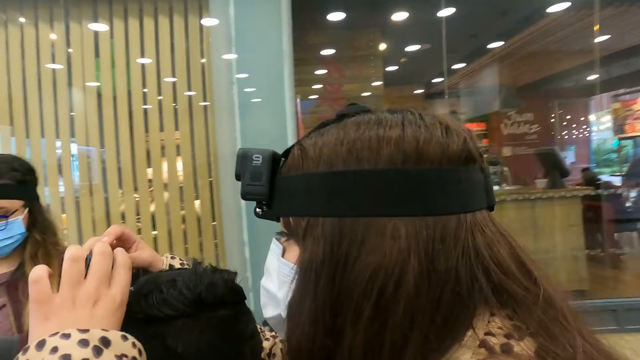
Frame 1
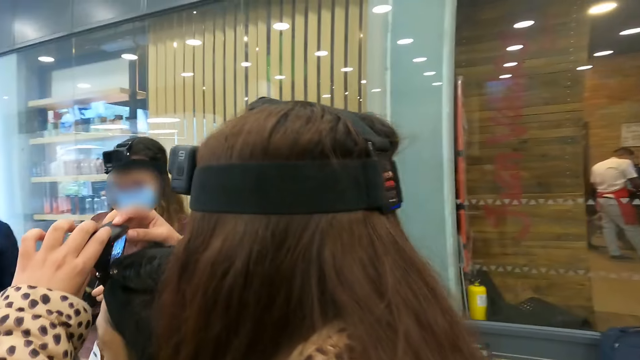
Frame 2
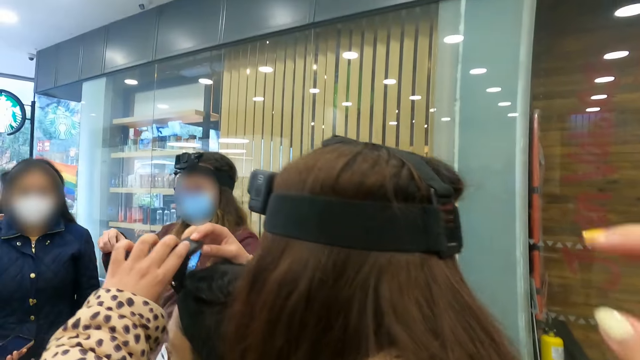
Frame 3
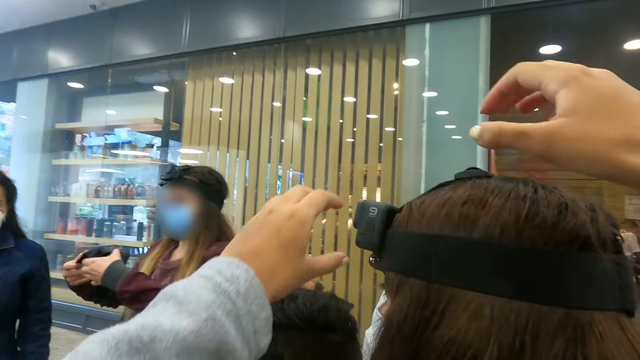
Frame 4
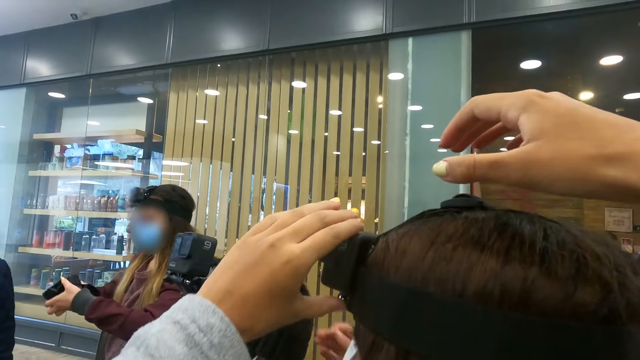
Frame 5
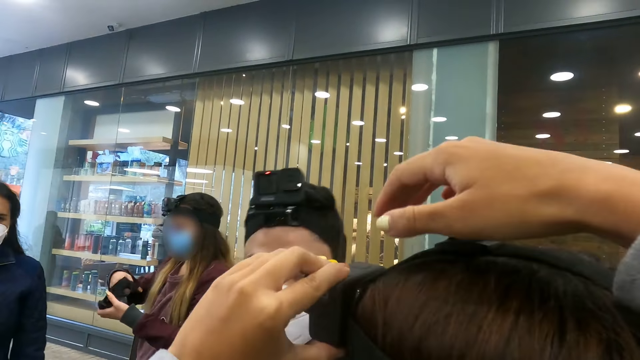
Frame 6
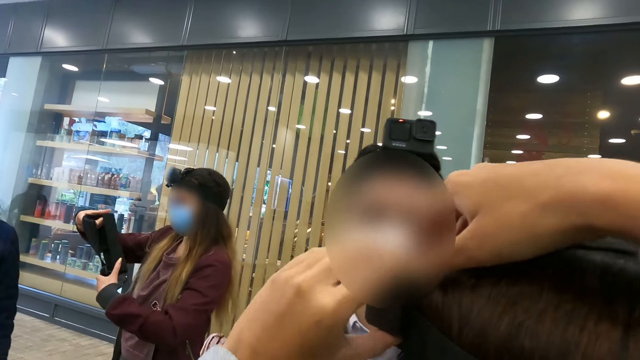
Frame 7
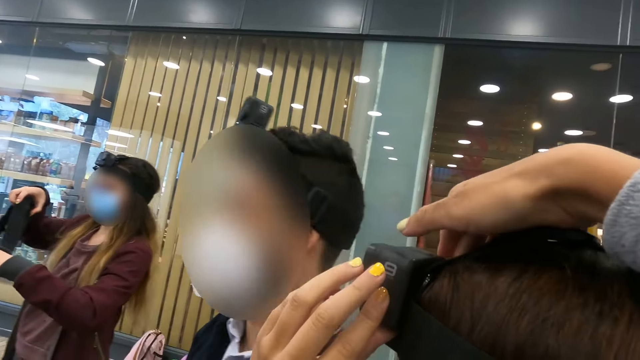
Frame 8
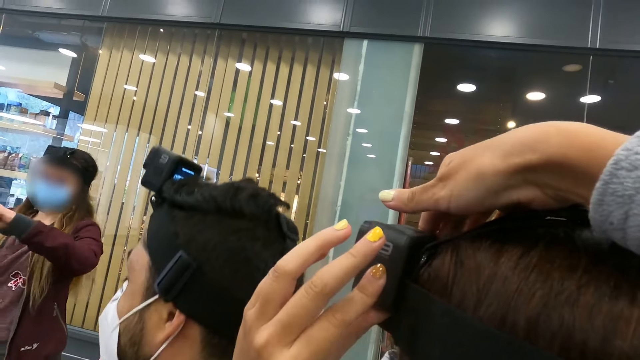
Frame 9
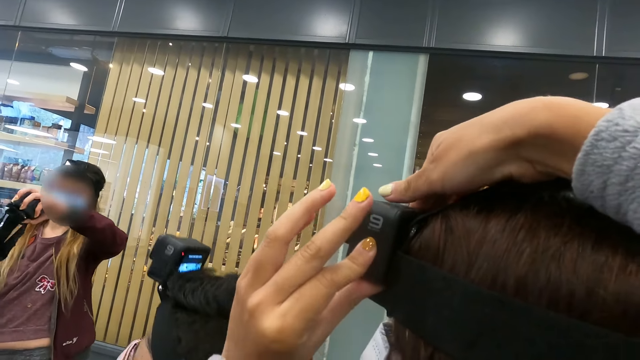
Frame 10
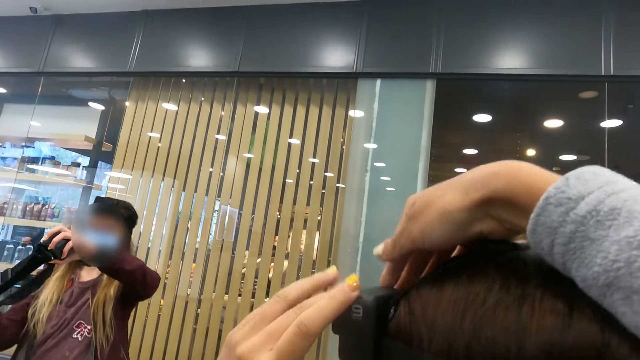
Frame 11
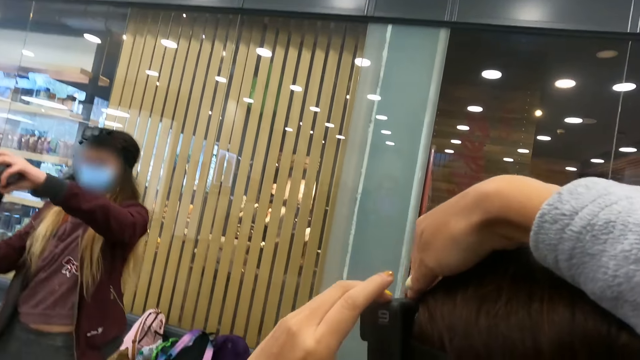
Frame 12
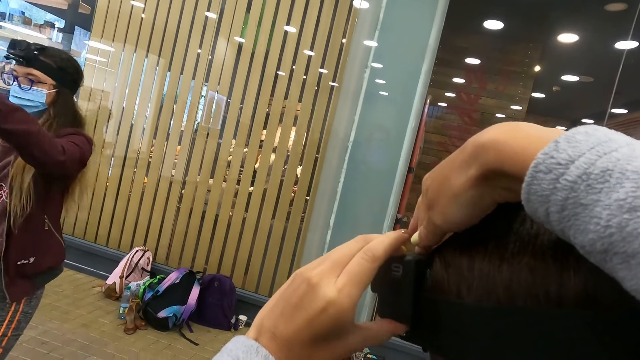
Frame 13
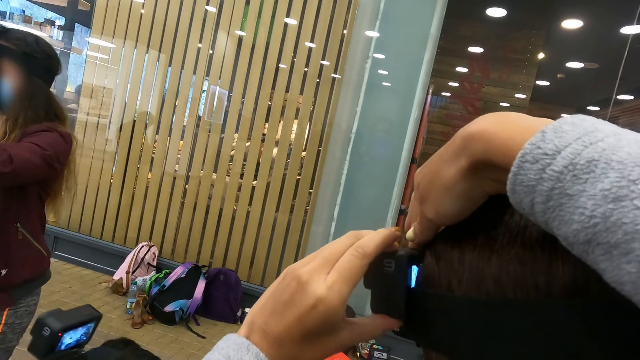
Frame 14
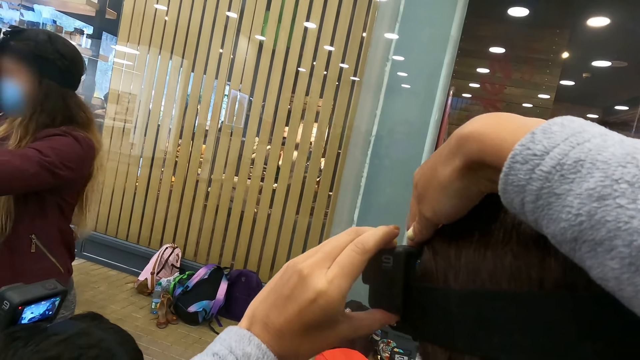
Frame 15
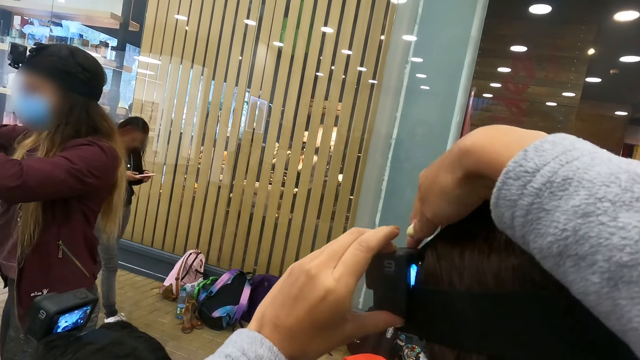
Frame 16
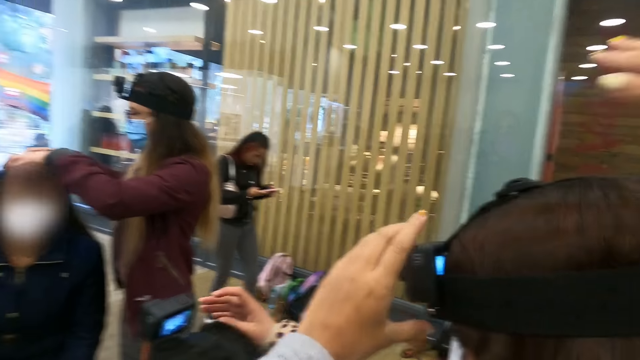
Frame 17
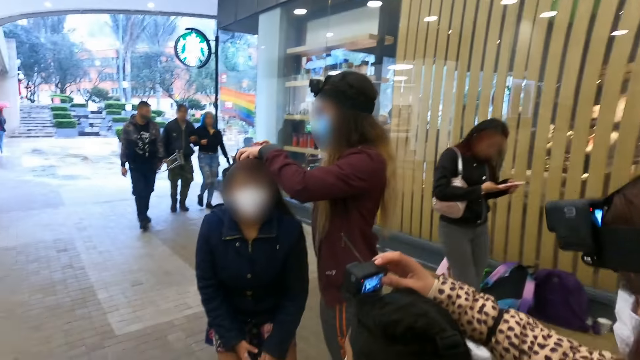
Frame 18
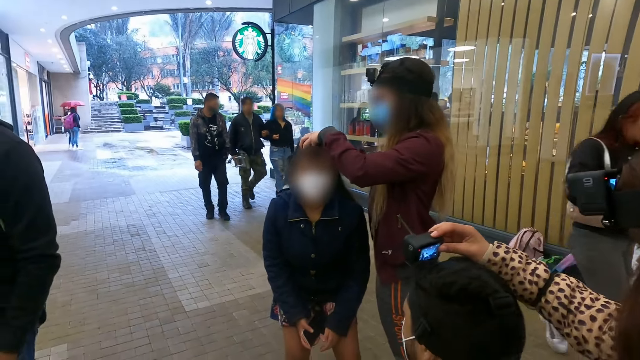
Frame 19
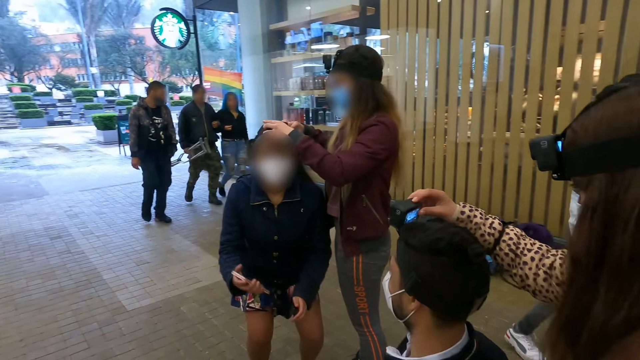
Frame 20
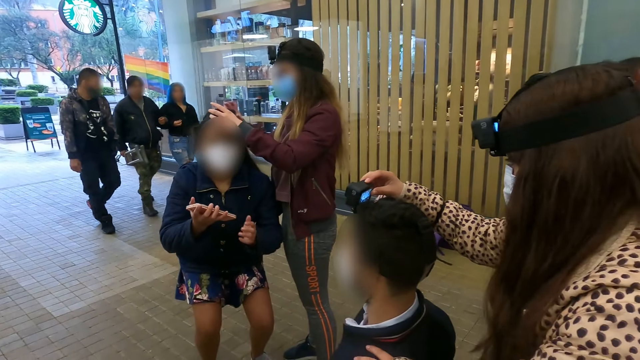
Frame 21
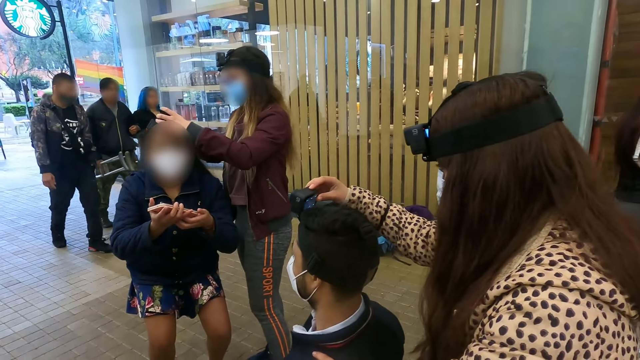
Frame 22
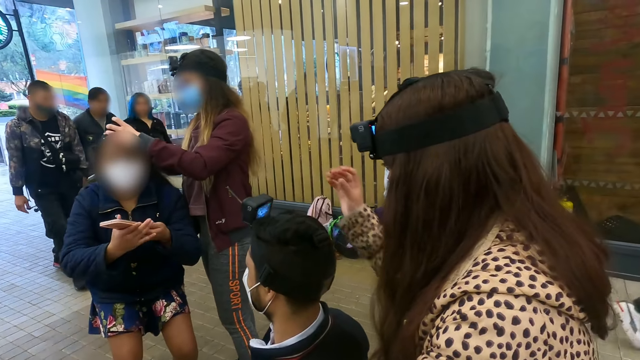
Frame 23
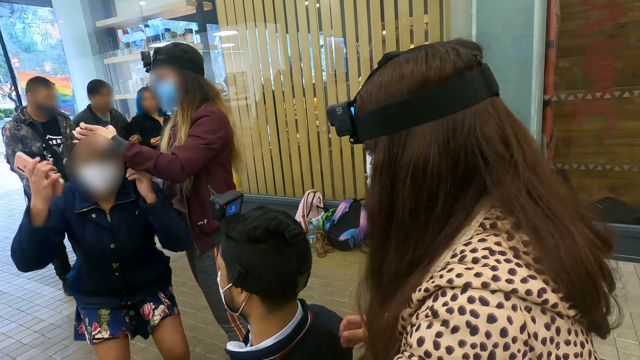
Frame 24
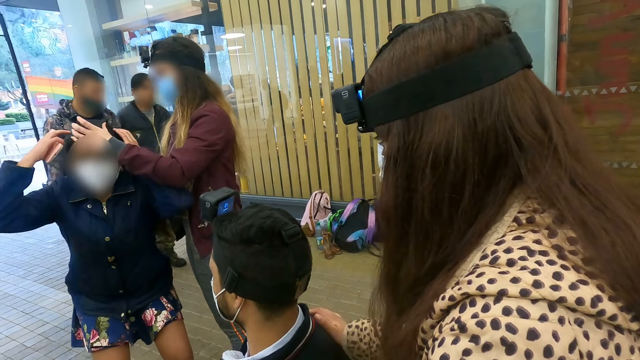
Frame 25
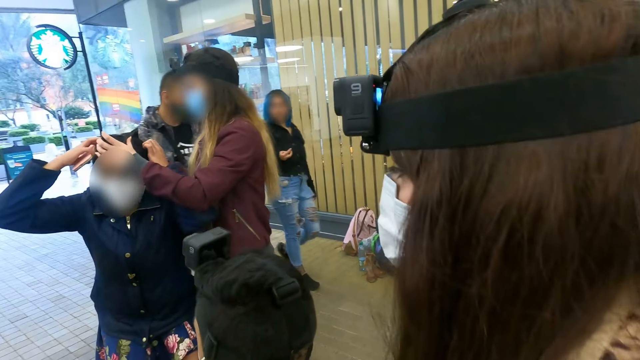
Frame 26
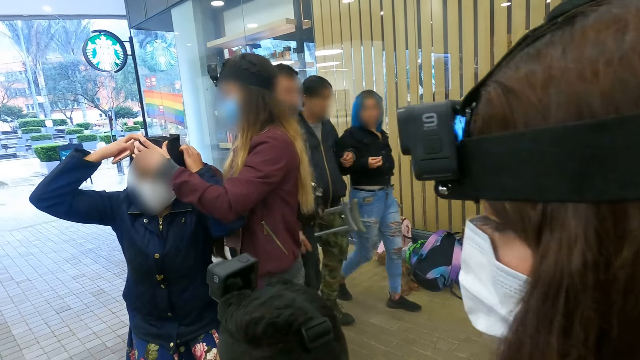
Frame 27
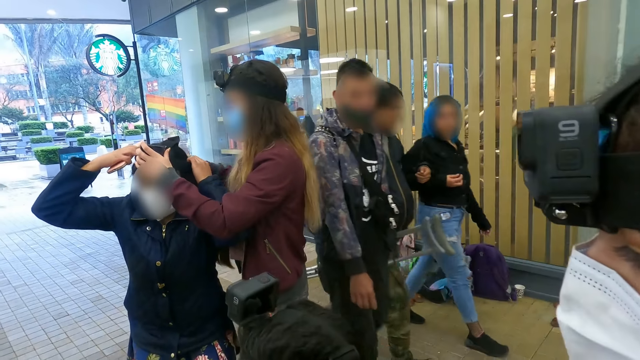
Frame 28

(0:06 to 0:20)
The camera wearer was towards a woman. The woman fixes another person's camera. The camera wearer adjusts the woman's camera. Another woman fixes a third woman's camera. The camera wearer looks at a woman adjusting a camera. The third woman operates her phone and fixes her camera.

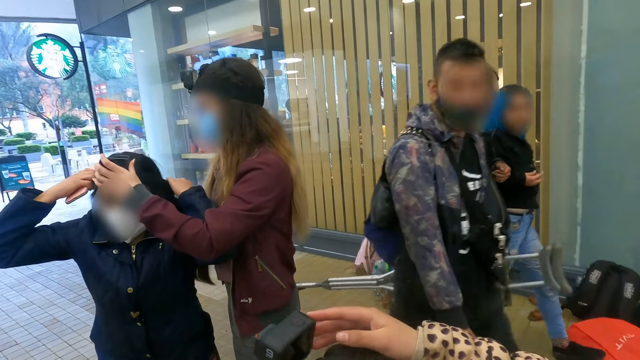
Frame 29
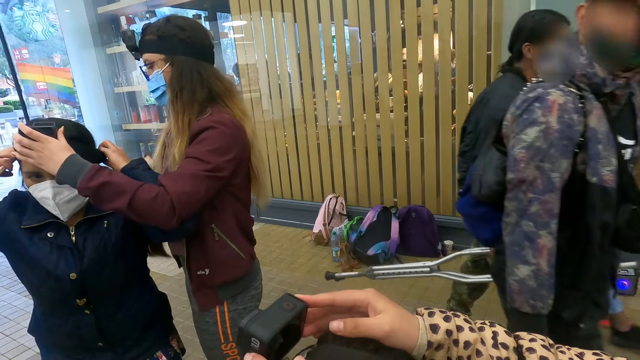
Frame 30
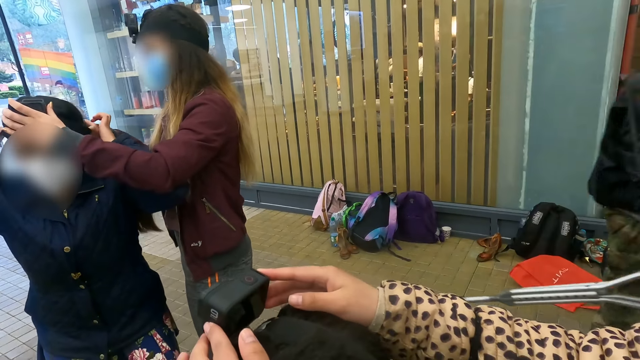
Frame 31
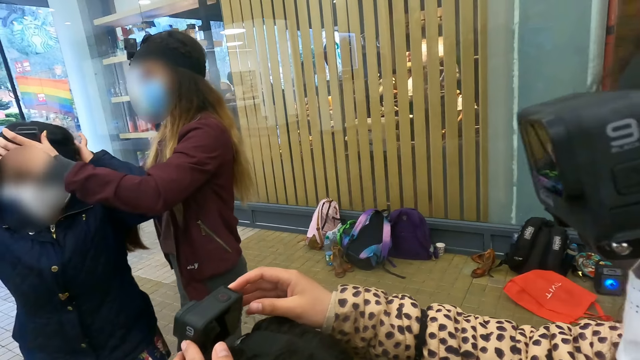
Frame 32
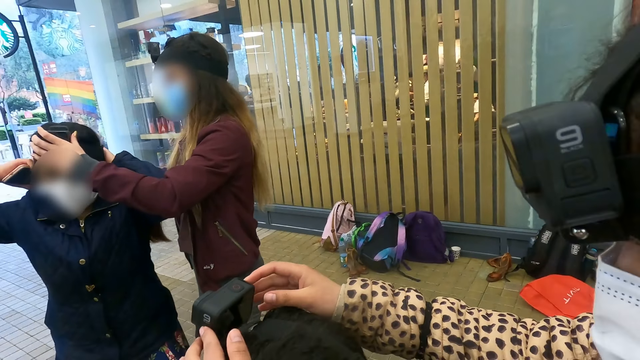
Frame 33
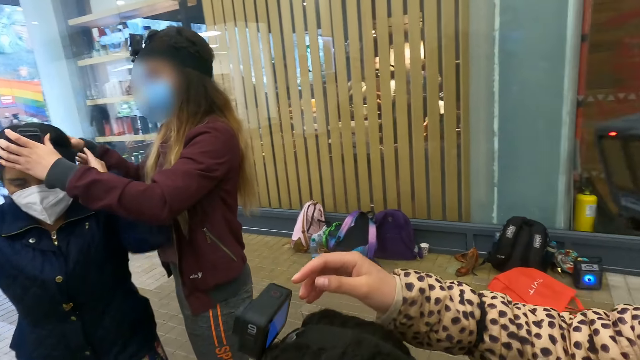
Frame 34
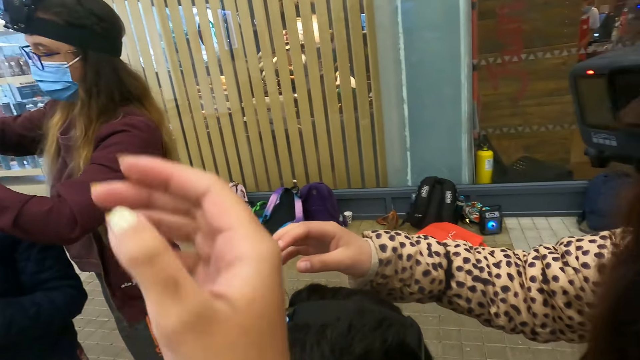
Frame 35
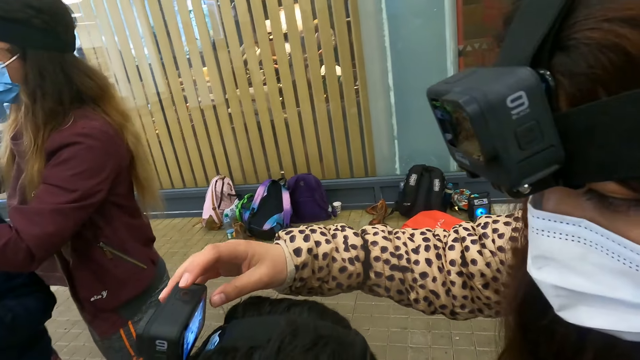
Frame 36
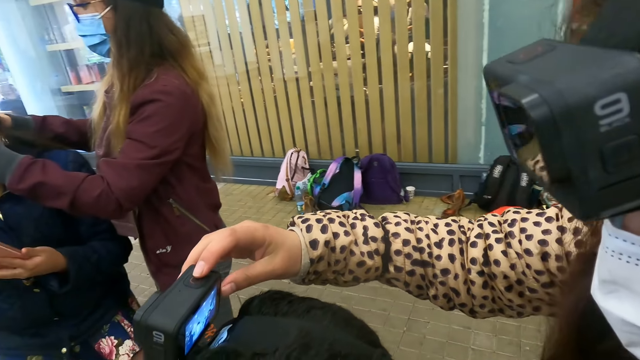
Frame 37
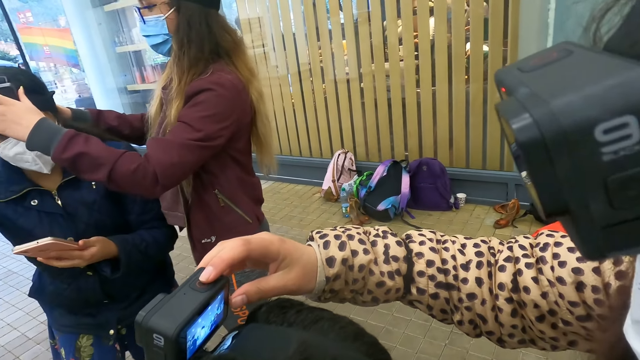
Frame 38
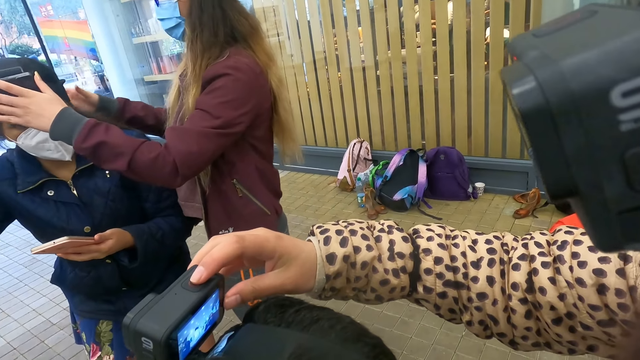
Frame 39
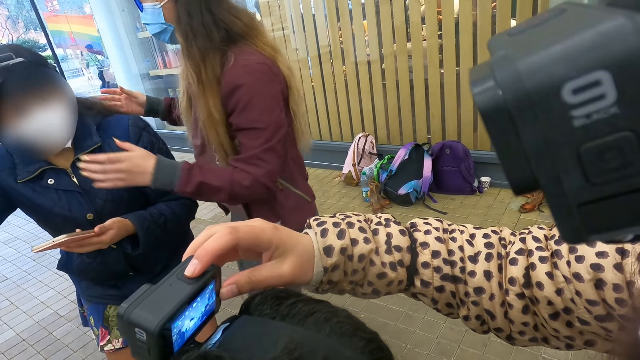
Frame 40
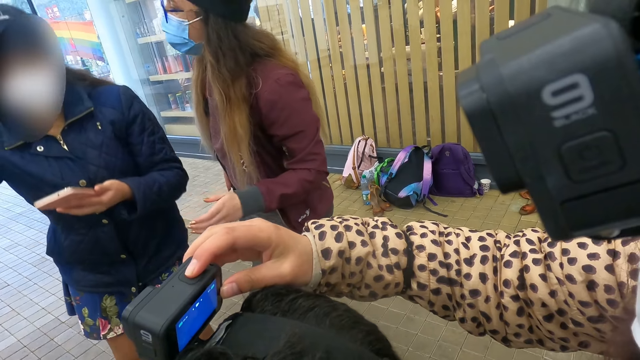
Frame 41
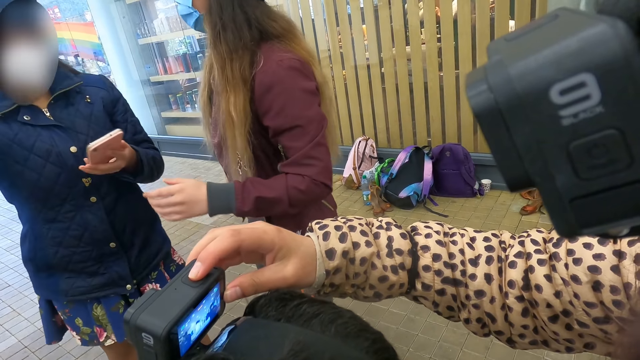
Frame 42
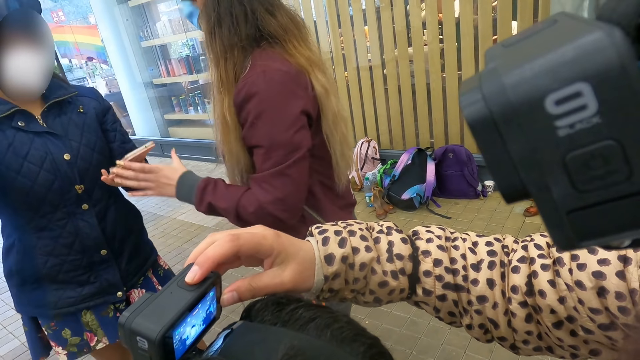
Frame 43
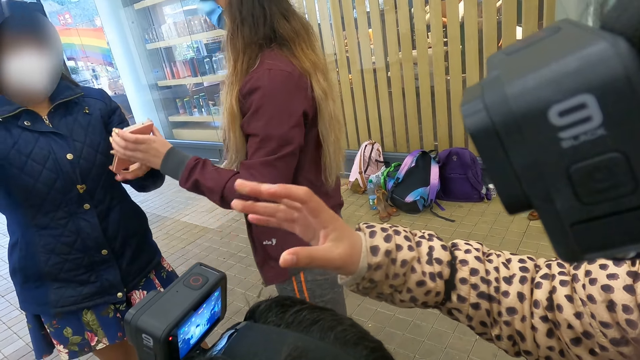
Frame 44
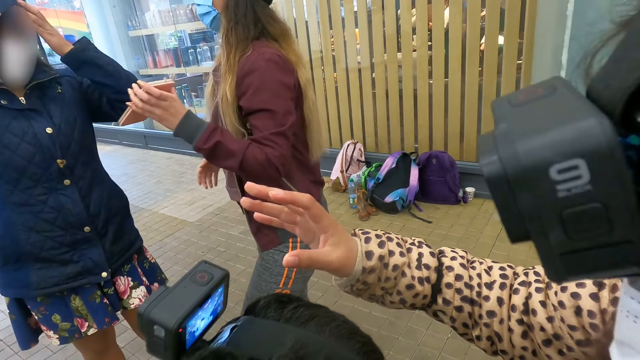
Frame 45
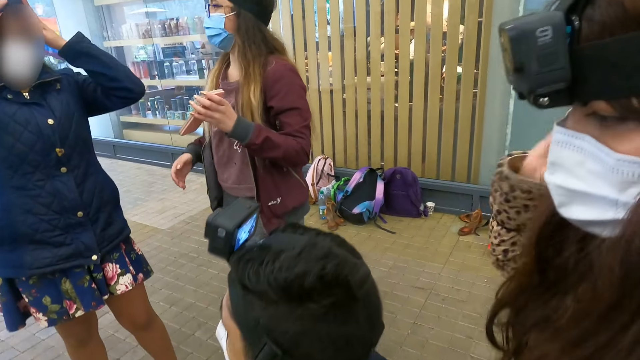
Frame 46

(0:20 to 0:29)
A woman fixes another person's camera. Another woman interacts with a third woman. The third woman takes the second woman's phone.
